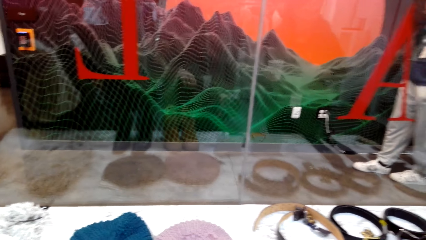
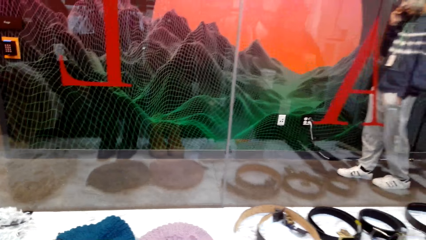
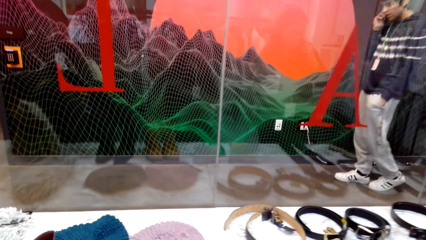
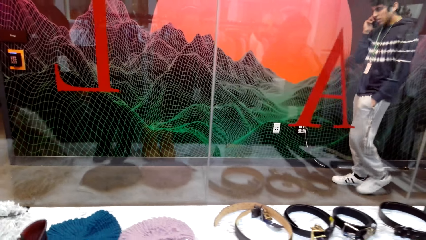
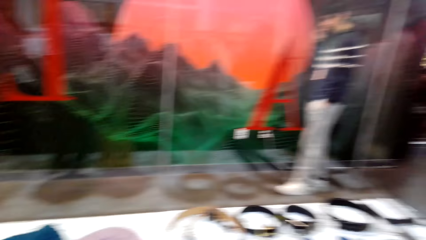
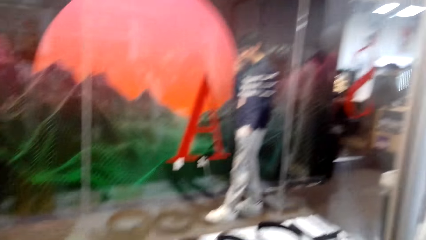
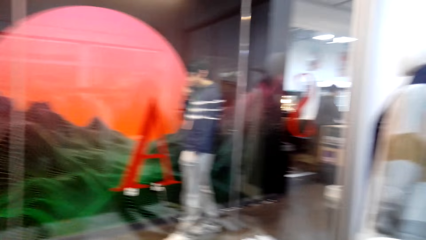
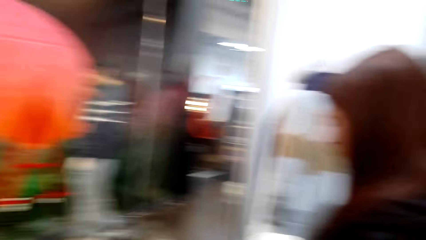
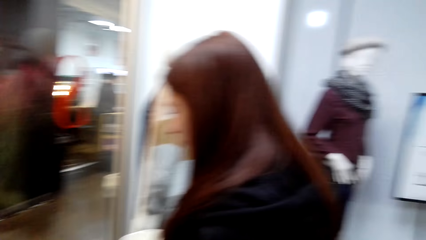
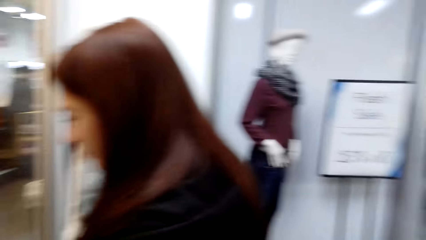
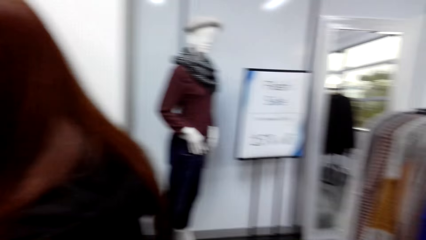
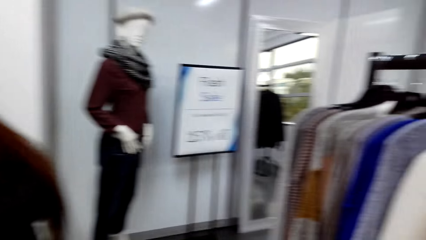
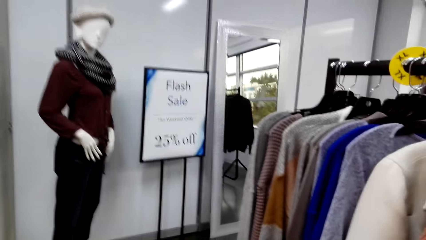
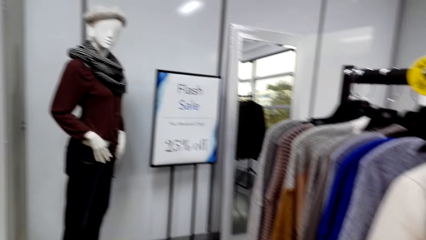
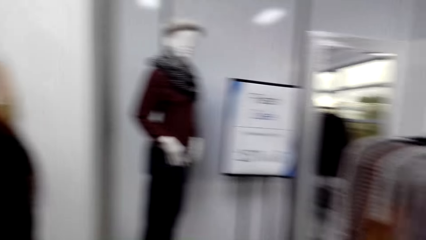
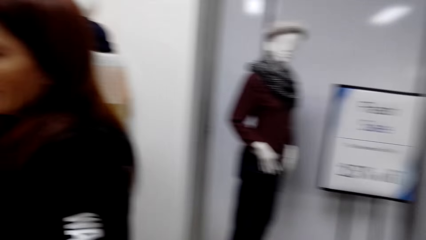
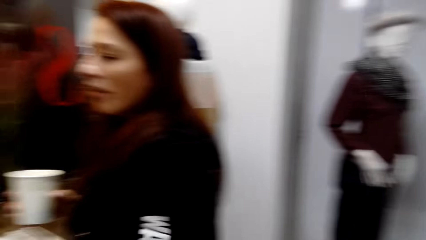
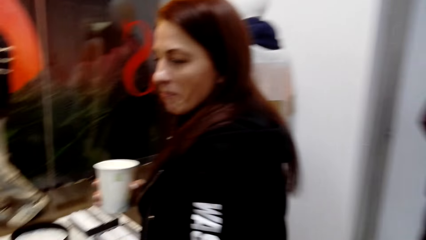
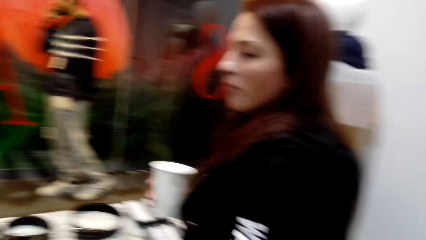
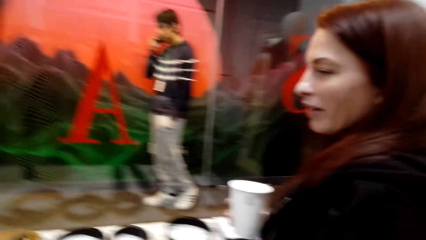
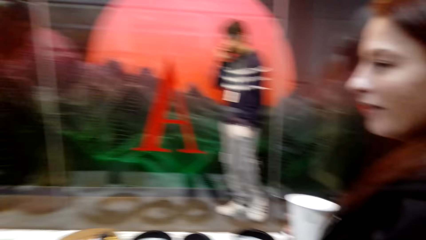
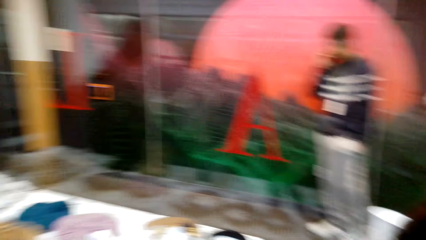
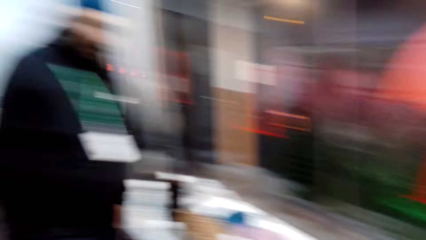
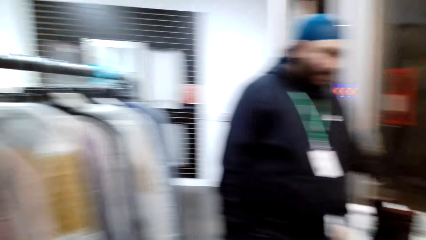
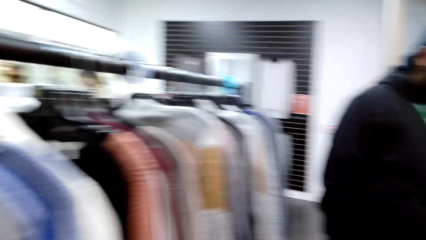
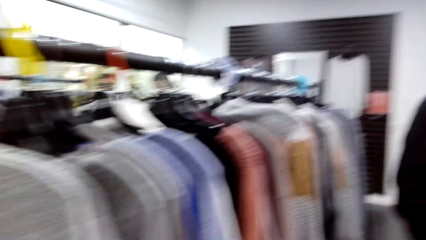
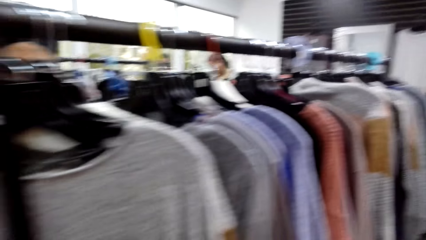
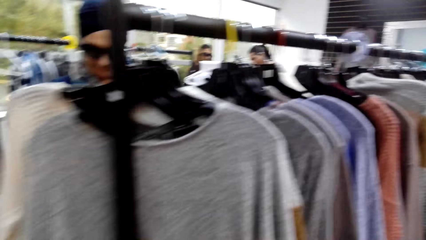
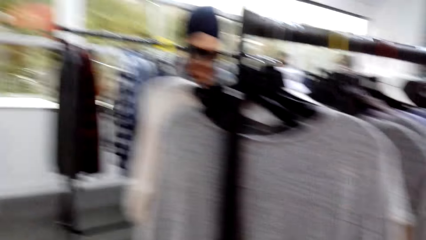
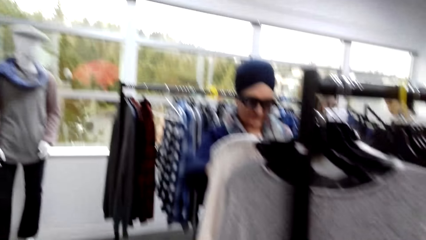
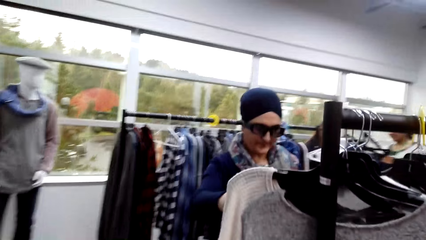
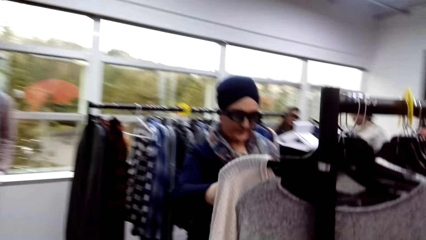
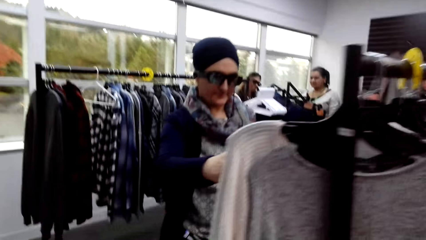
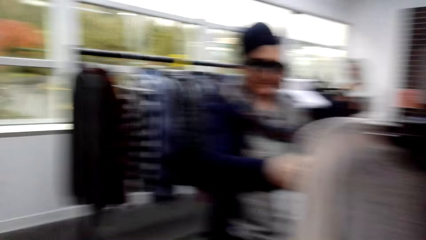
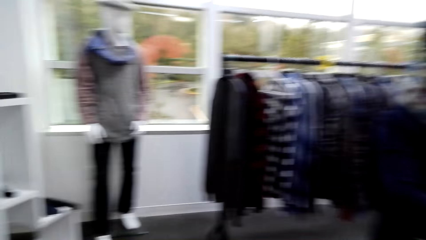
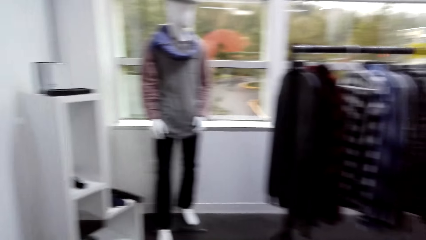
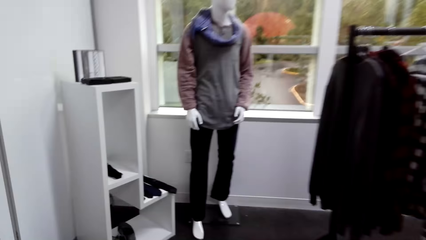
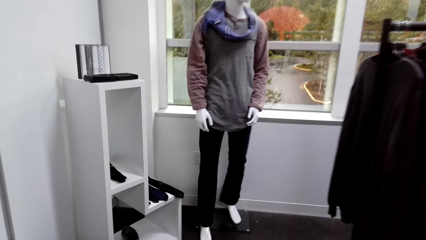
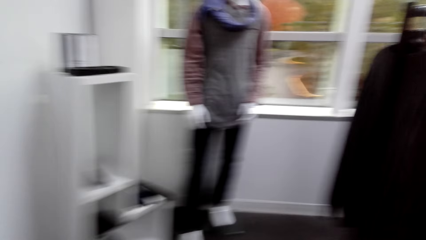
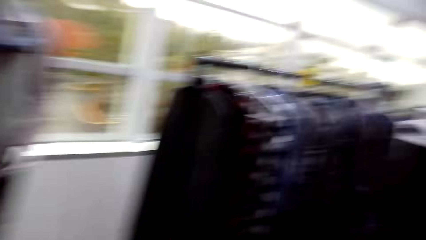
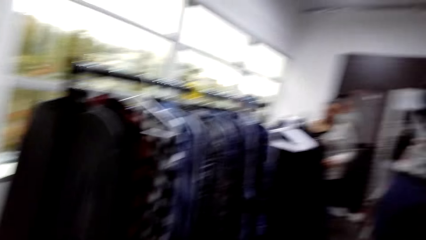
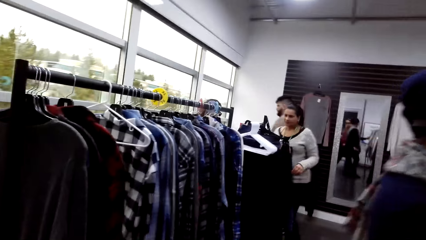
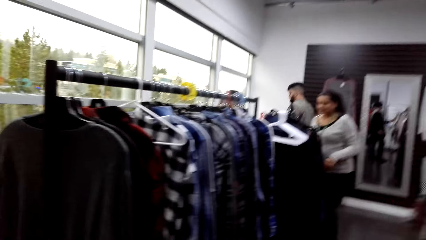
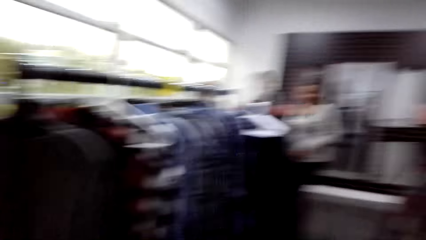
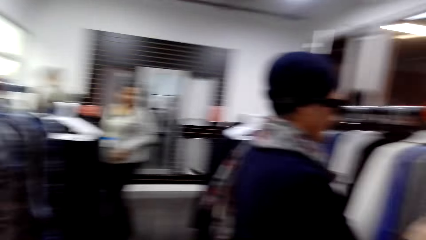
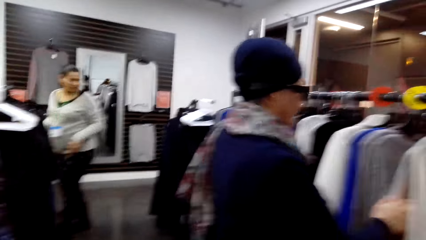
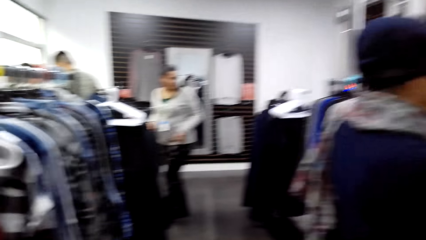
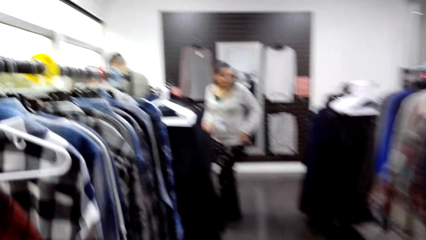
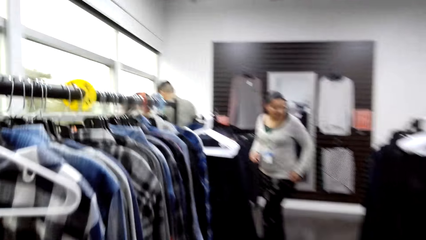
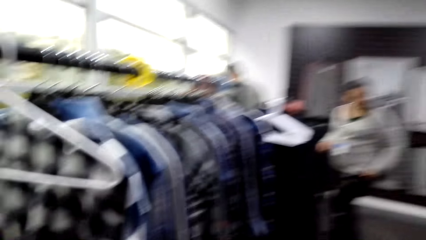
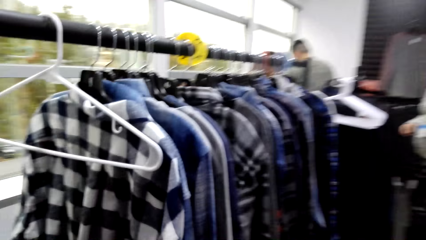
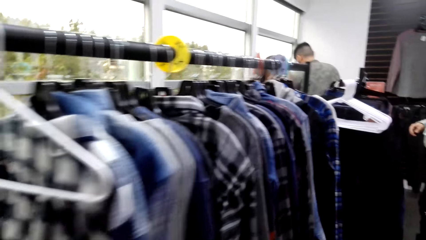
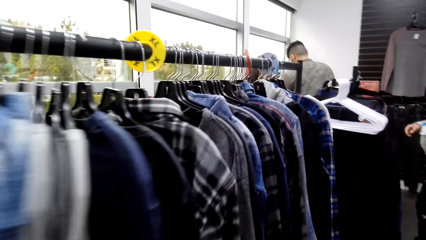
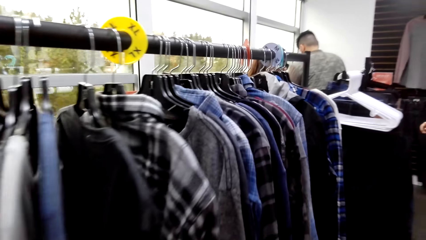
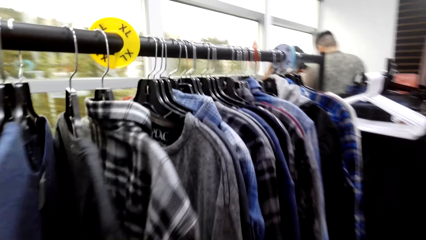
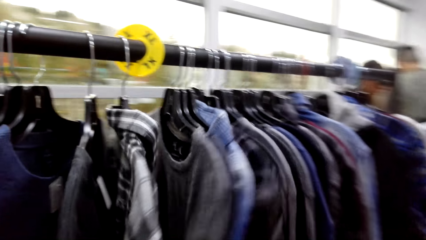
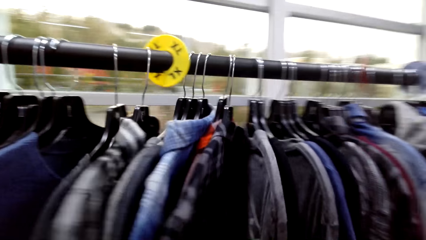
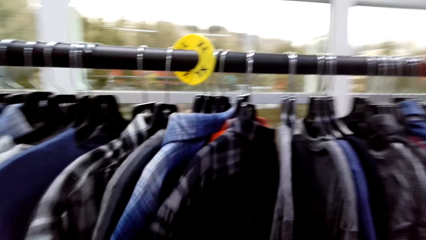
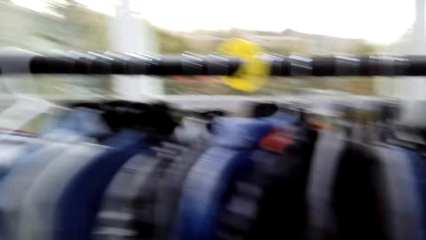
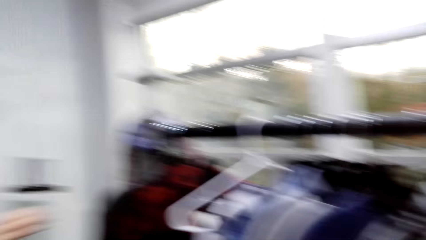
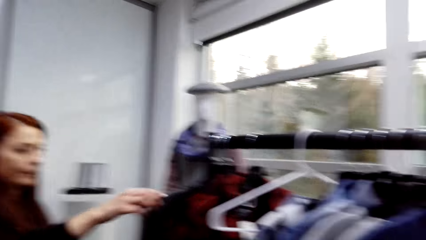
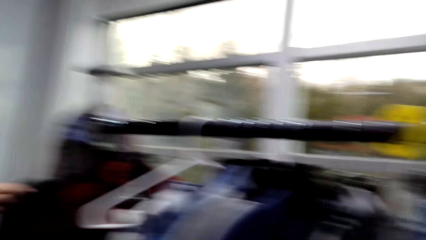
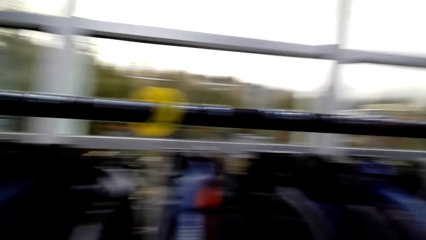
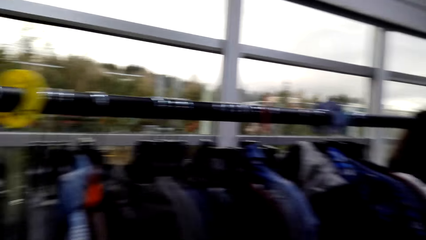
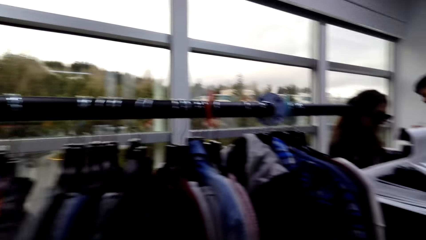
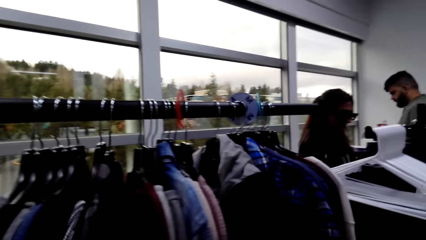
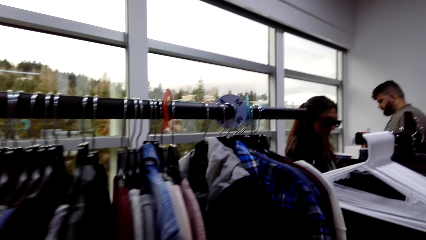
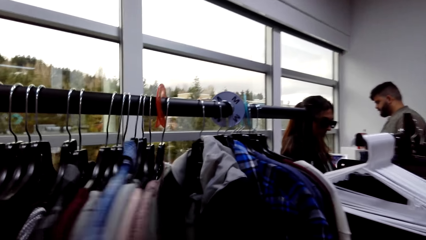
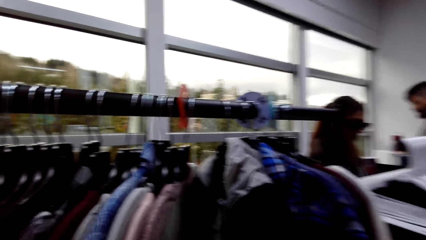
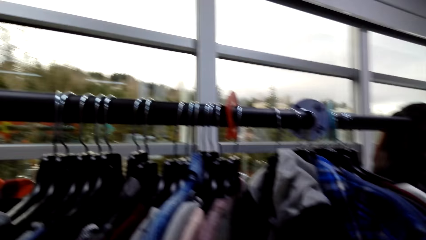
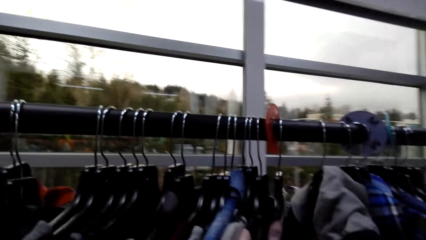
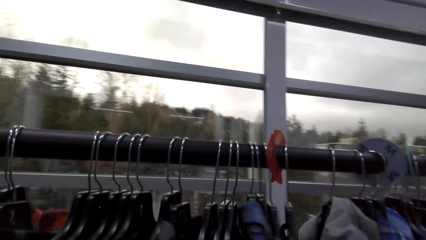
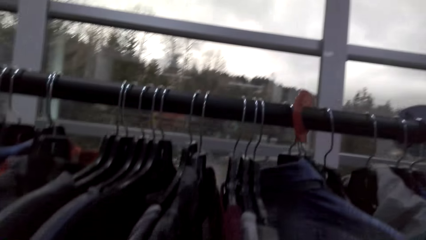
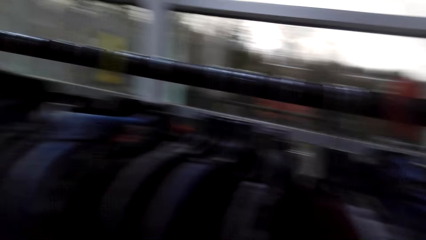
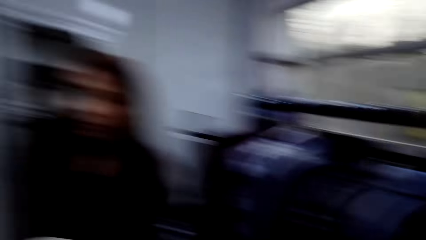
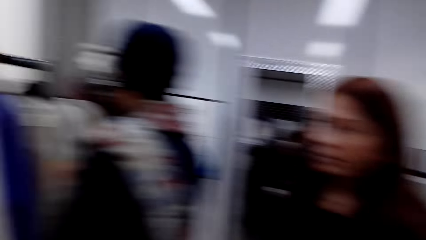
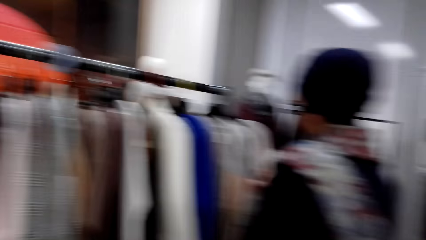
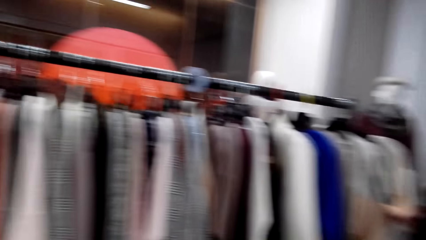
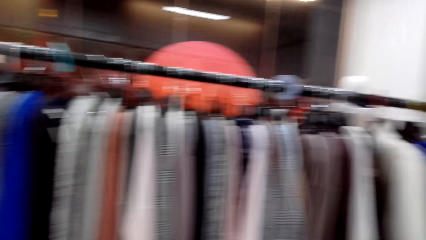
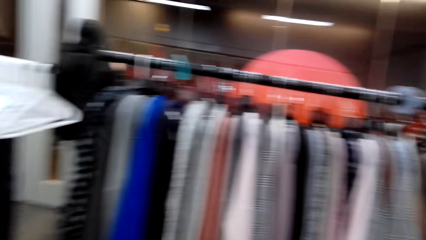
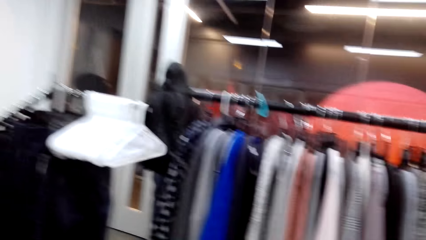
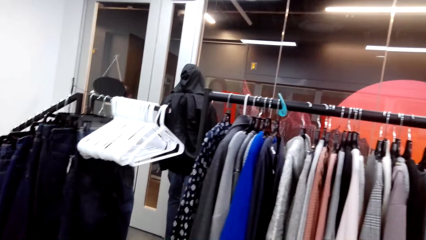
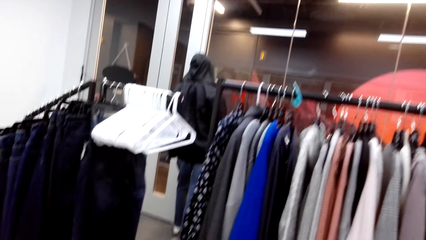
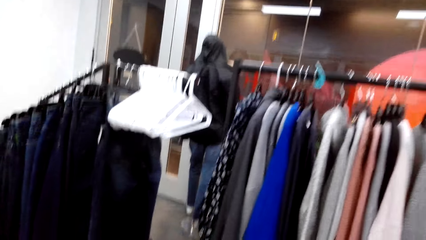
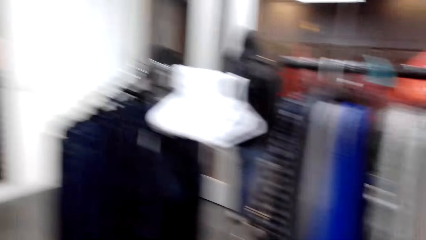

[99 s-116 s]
The camera wearer walks at the clothes store. They look at the shirts. They touch the shirts.
